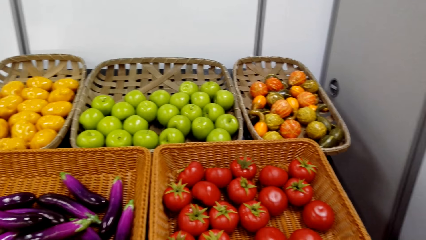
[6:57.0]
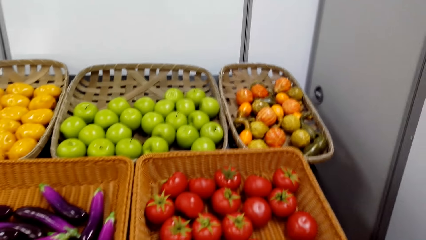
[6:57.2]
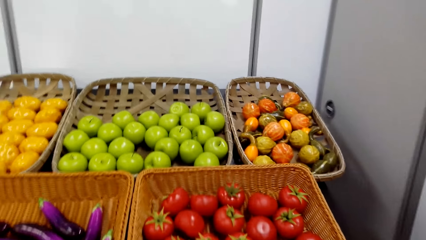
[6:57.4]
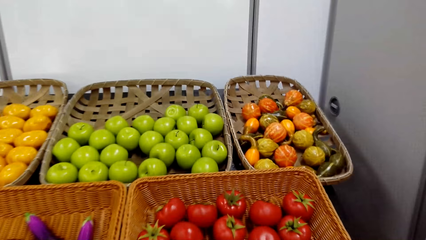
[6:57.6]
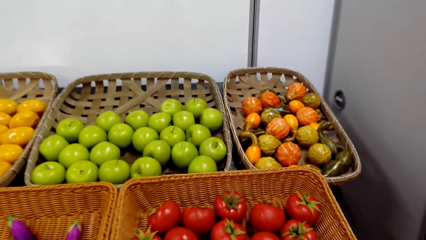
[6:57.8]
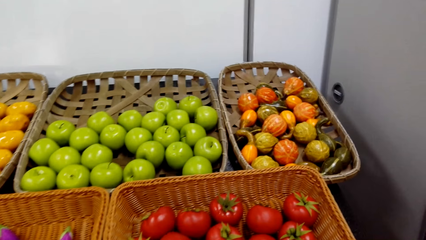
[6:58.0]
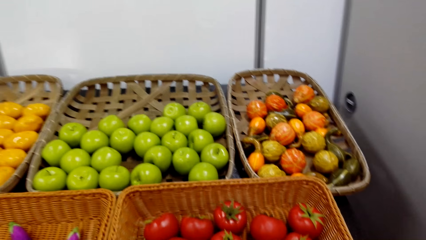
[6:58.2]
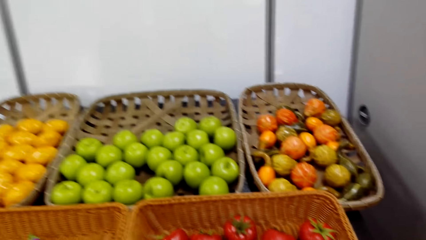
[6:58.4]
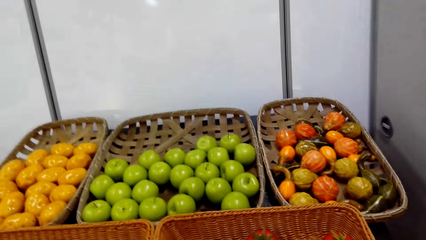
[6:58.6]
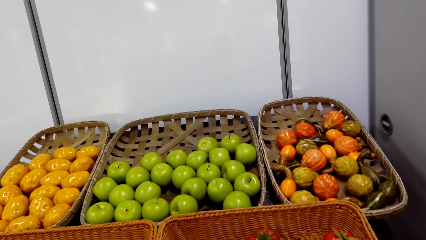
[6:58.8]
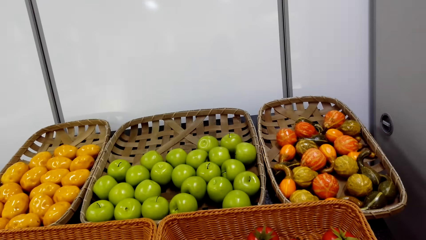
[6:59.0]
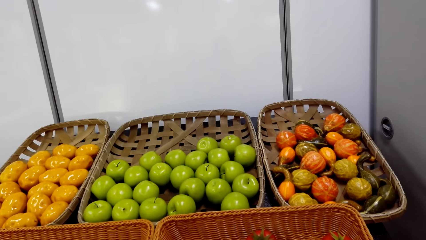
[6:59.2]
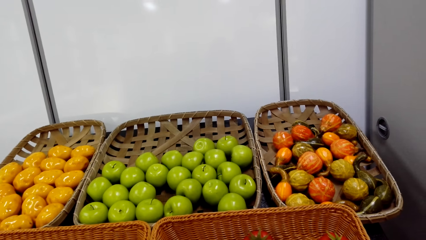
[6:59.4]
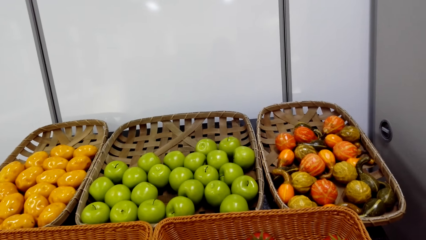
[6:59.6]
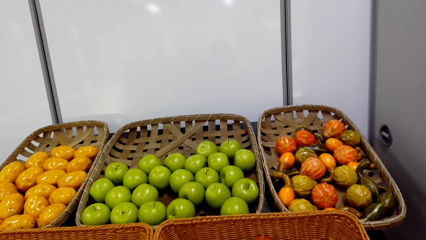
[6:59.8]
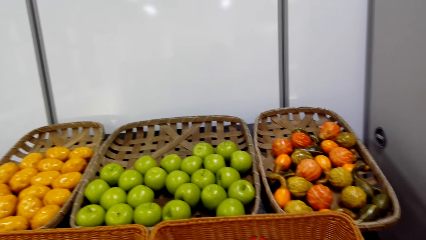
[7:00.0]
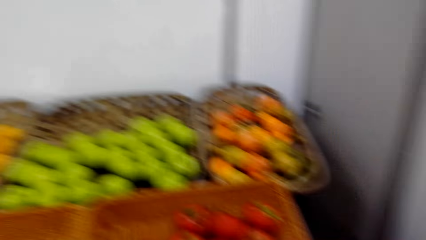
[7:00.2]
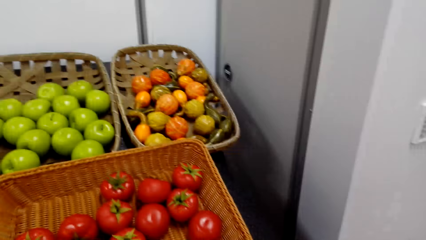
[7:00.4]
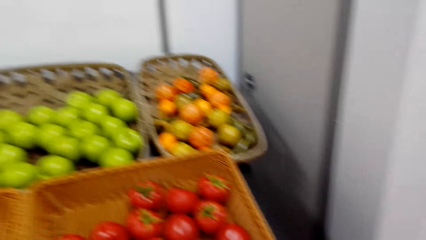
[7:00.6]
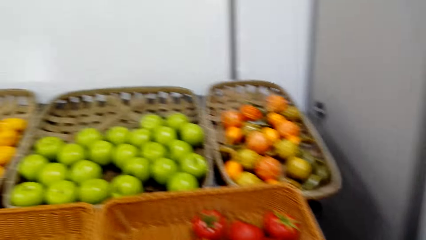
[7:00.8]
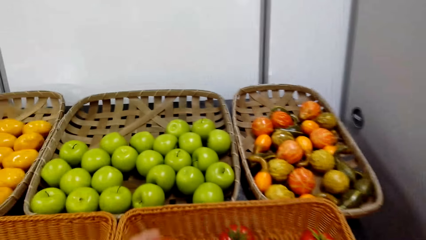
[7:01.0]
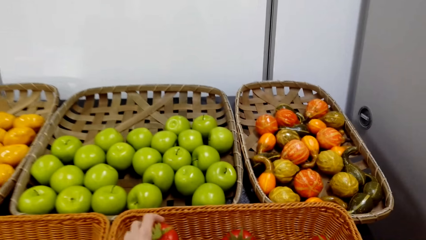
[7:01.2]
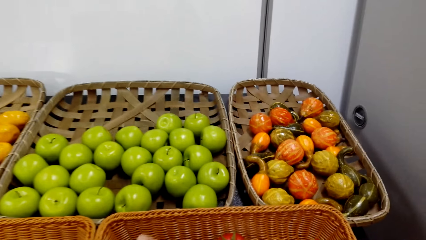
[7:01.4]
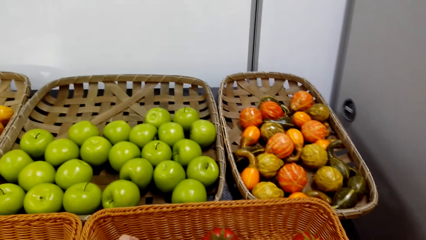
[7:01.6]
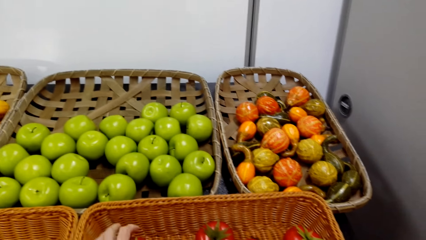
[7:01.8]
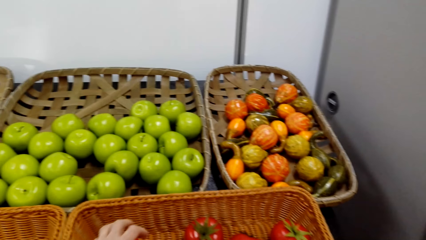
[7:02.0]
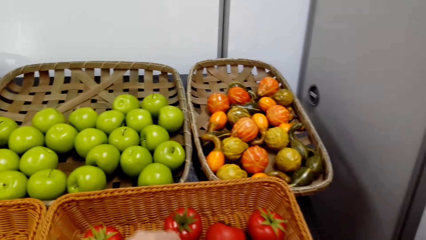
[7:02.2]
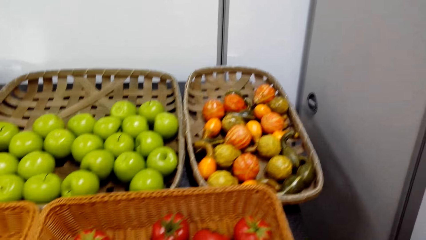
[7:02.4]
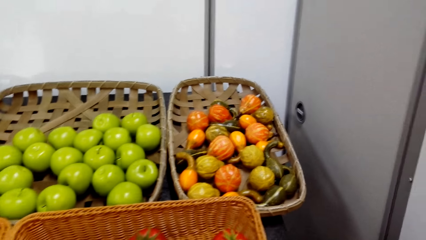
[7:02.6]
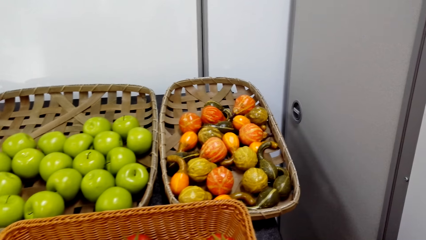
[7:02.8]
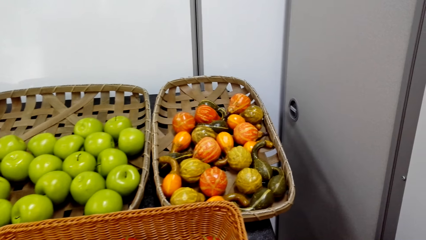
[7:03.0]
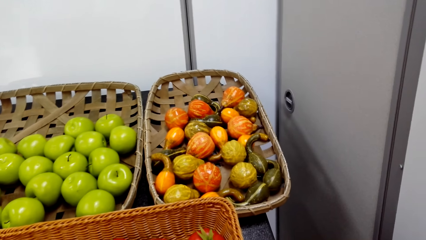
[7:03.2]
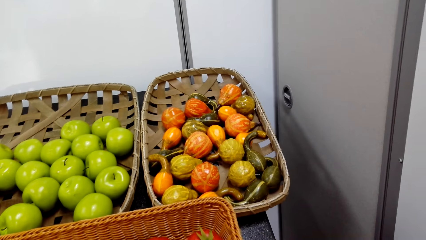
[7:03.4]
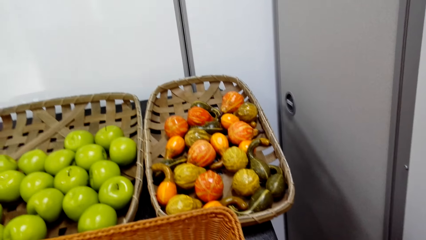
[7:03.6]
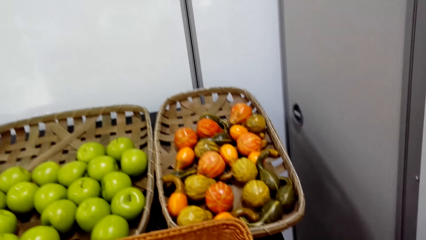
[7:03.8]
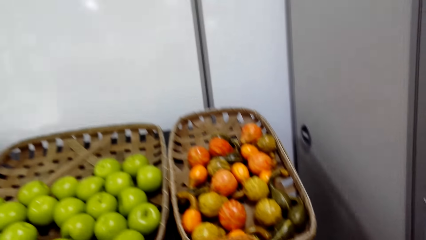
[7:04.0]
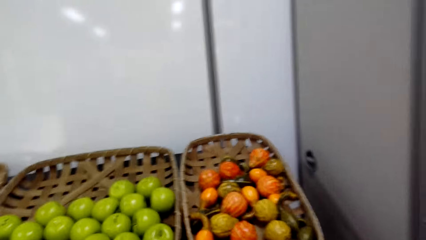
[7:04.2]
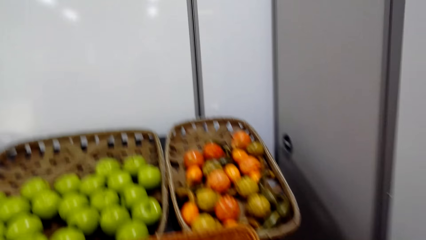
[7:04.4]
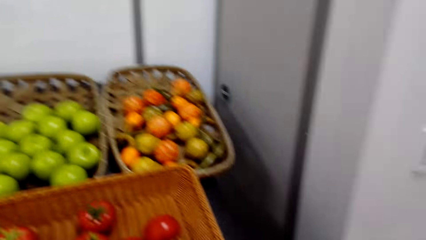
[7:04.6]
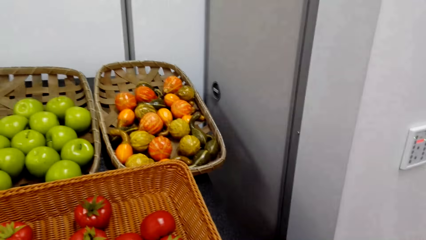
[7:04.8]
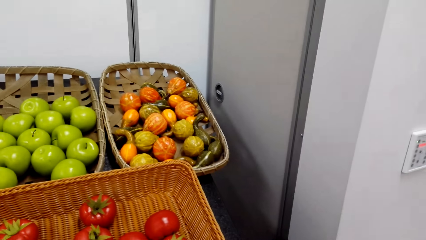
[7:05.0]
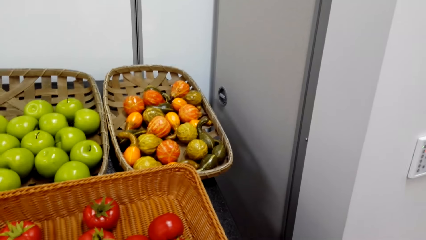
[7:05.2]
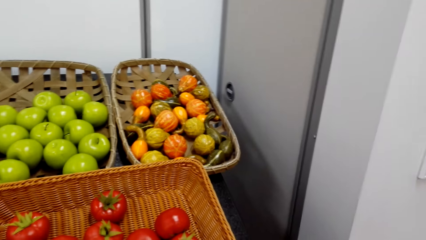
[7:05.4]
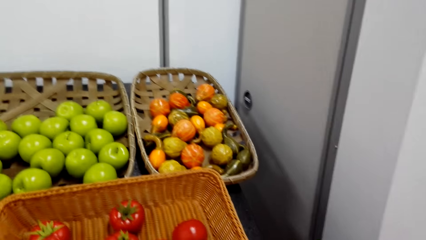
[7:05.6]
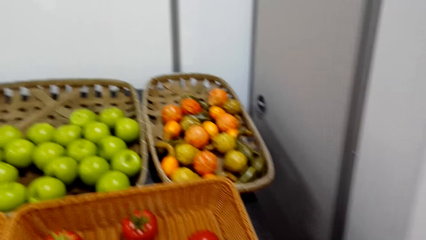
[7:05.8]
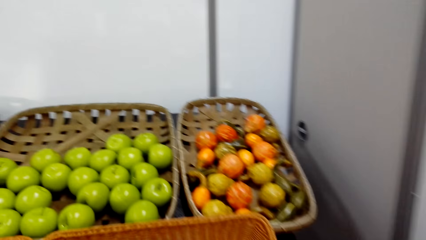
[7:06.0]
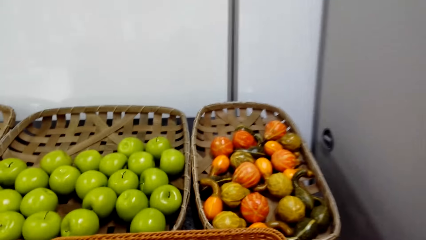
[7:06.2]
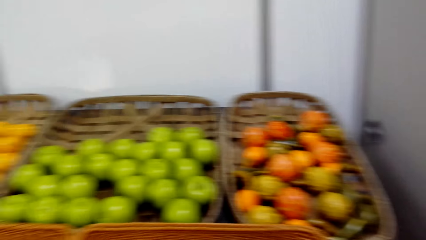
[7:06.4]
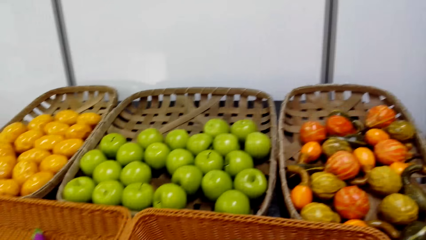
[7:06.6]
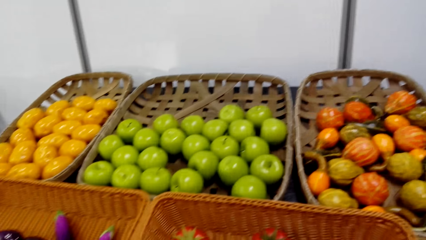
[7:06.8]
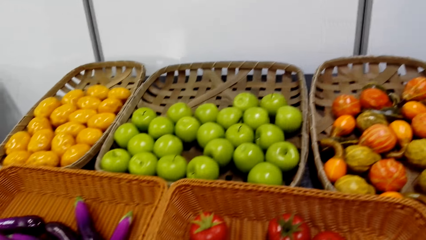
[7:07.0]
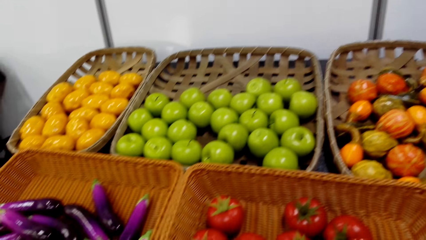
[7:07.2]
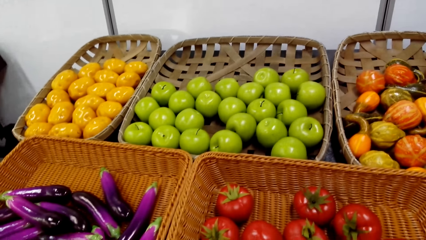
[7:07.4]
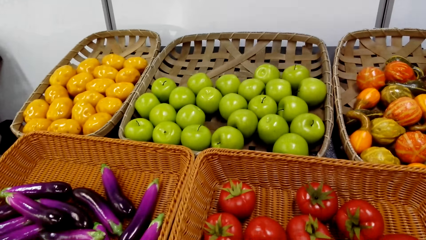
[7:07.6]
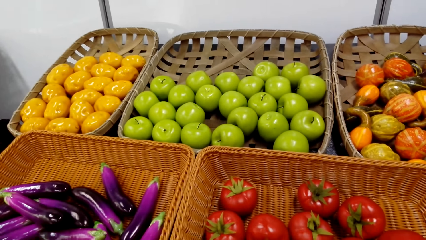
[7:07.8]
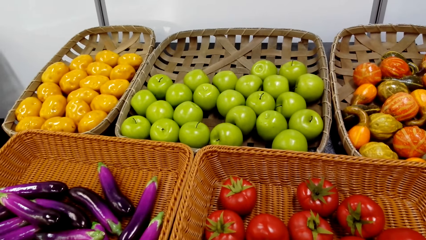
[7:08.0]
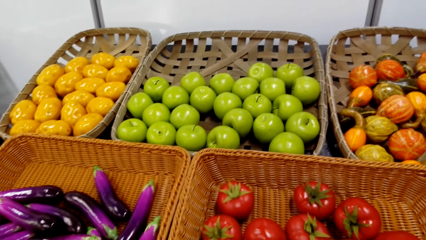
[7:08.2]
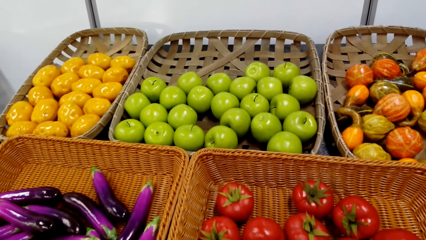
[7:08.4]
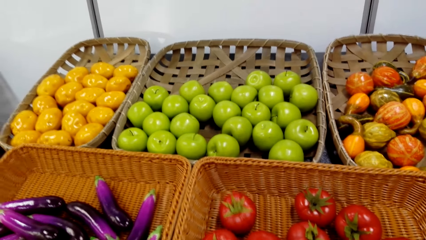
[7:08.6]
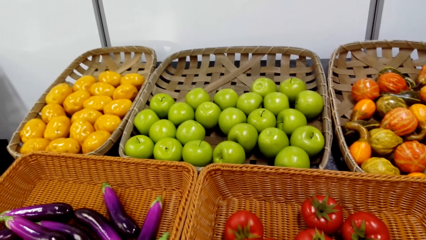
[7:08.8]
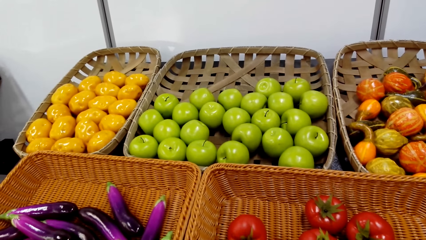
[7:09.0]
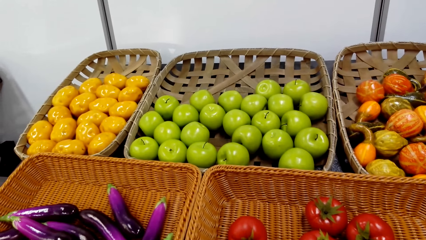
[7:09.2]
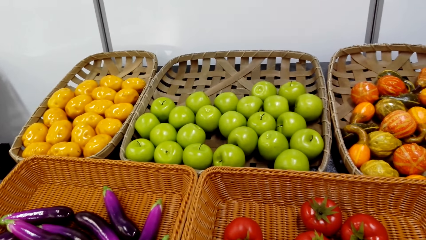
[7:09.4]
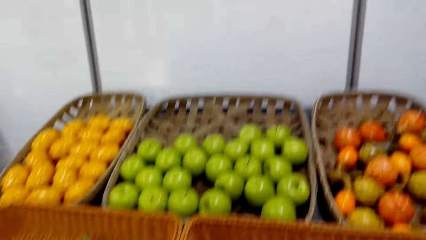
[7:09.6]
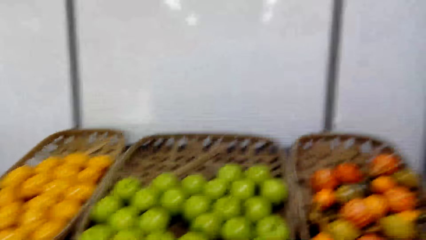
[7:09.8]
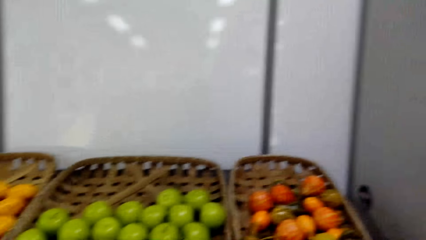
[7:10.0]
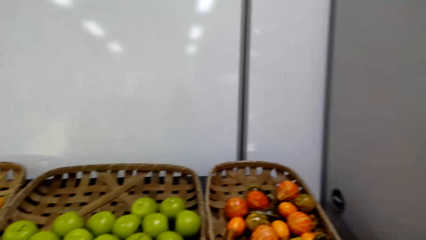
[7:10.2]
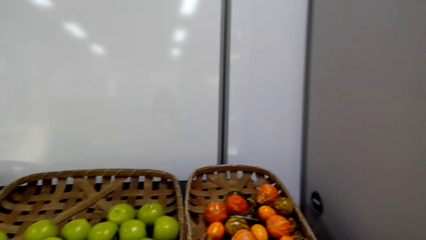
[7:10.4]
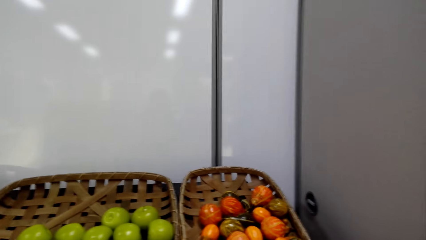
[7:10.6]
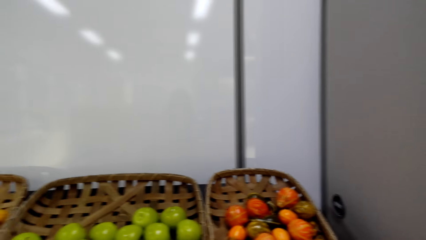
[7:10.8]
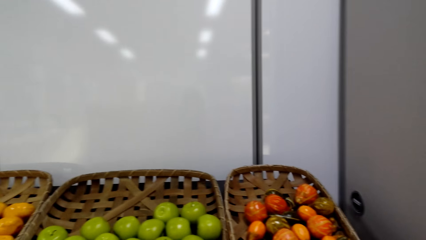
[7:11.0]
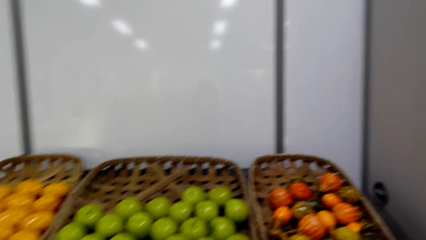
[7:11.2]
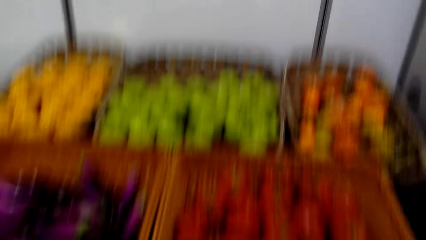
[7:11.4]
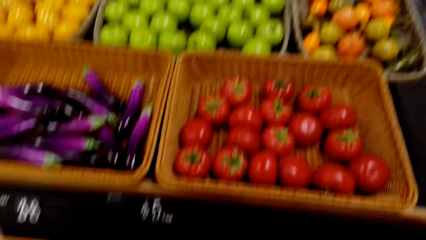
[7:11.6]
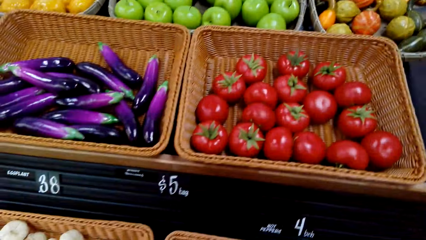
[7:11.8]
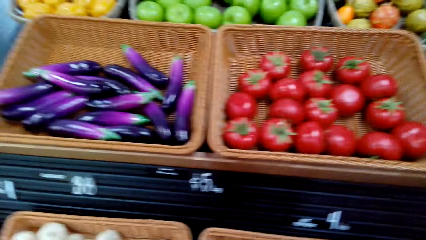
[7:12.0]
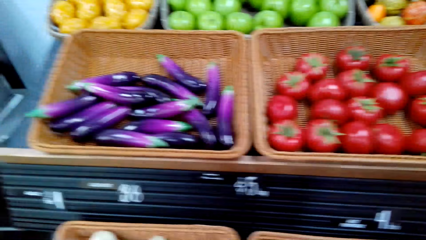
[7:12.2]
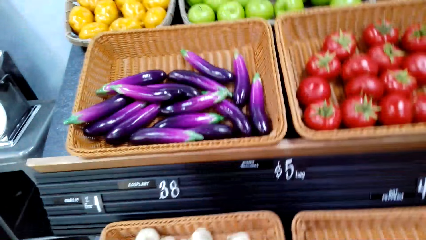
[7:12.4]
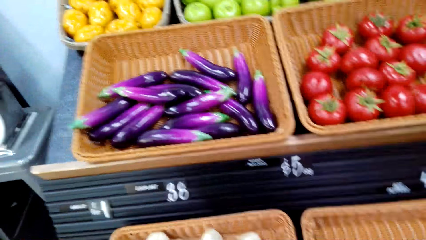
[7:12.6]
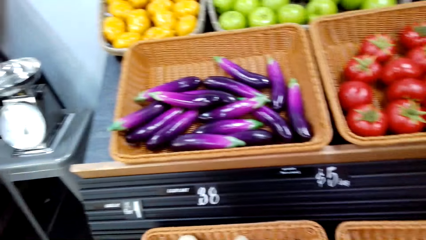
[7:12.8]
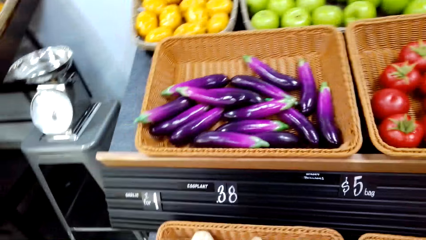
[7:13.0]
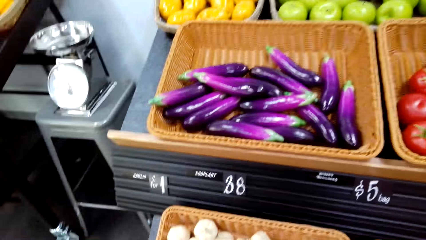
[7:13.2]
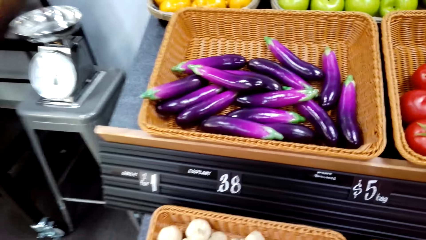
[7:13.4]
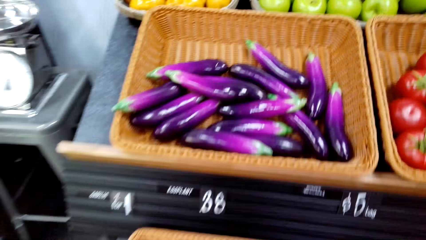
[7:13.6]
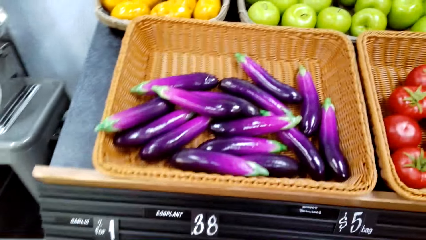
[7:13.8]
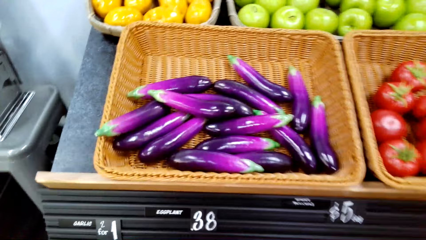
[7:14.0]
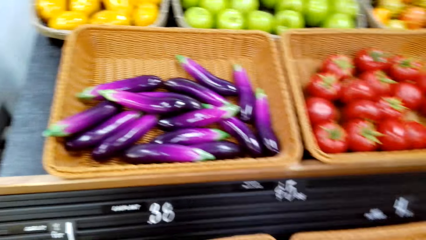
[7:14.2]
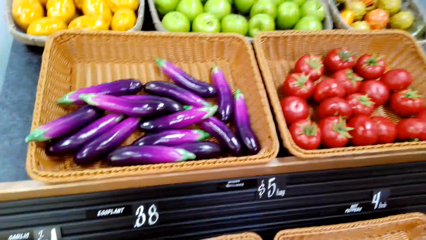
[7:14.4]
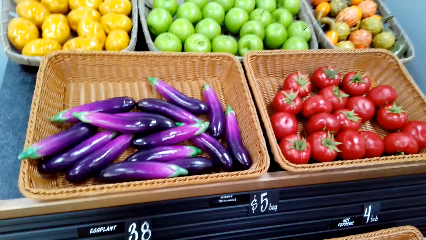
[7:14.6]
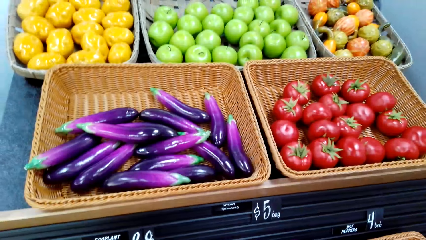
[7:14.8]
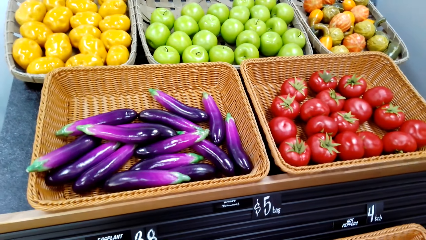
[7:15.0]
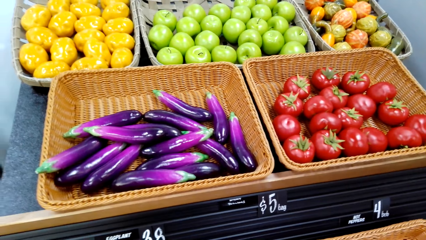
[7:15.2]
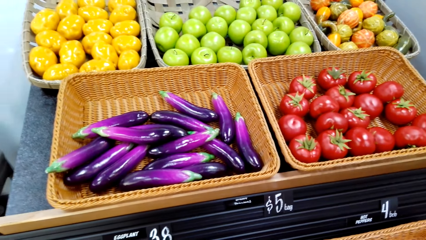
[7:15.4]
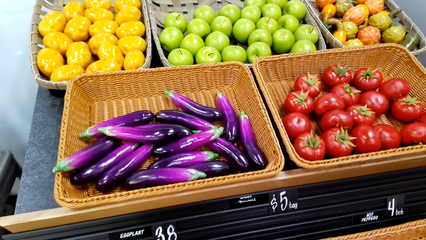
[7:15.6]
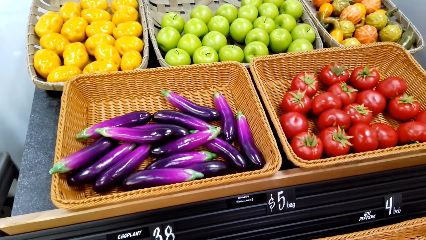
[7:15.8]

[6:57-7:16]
The camera wearer touches the tomatoes. A person picks the tomato. The person makes a step. The camera wearer looks at the fruit shelf.
